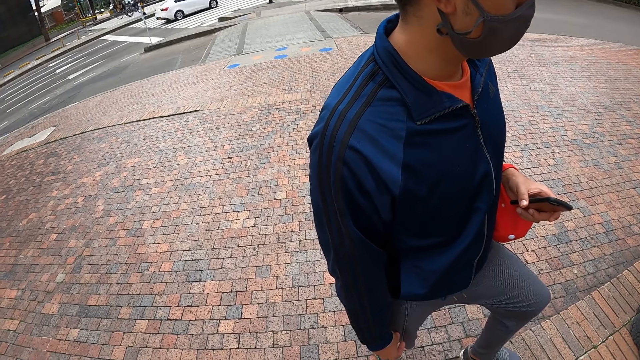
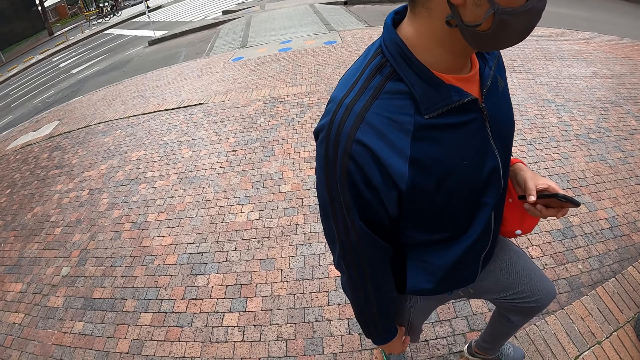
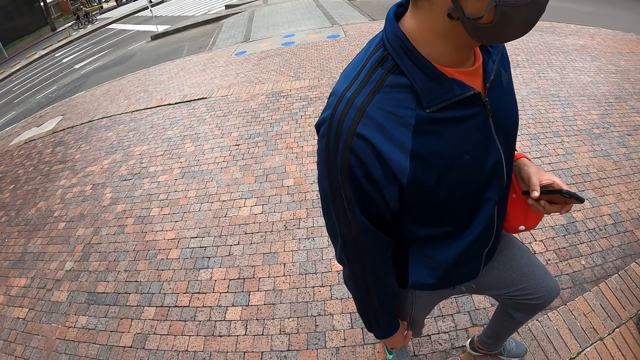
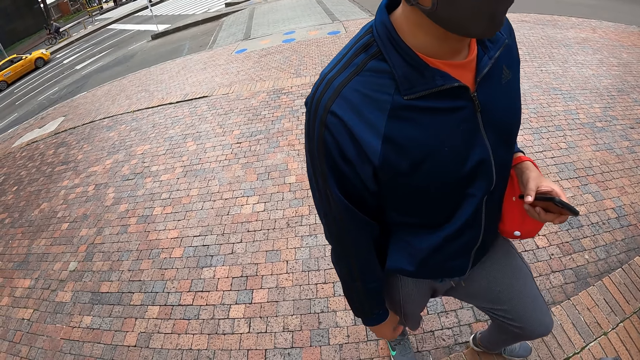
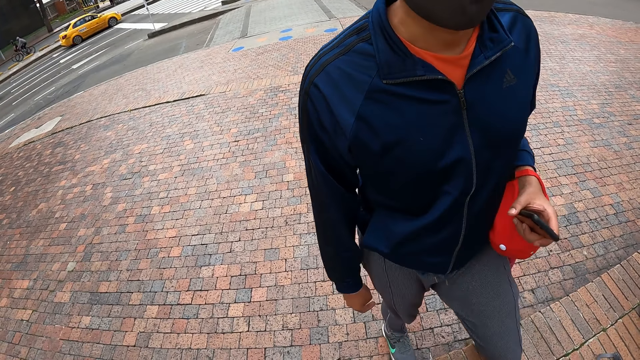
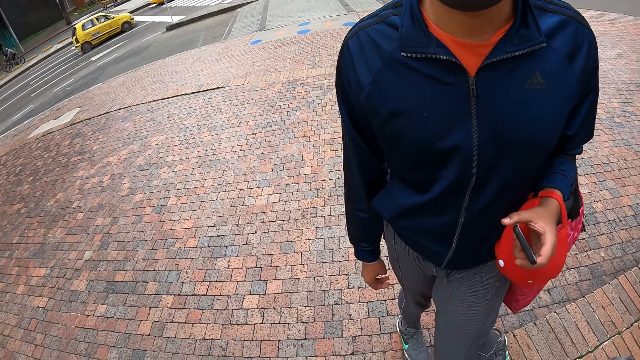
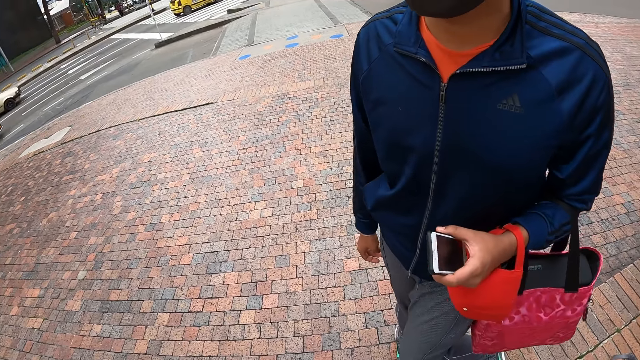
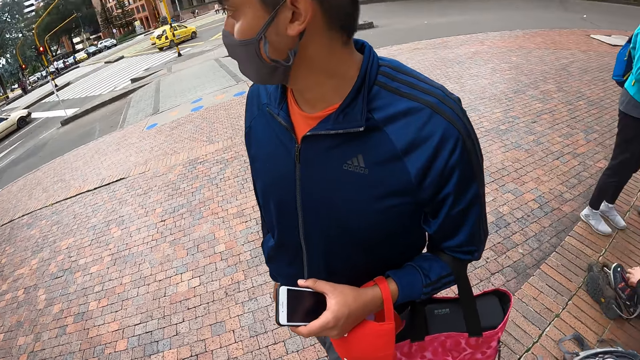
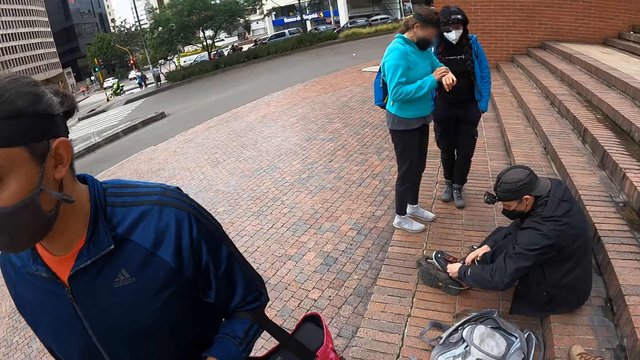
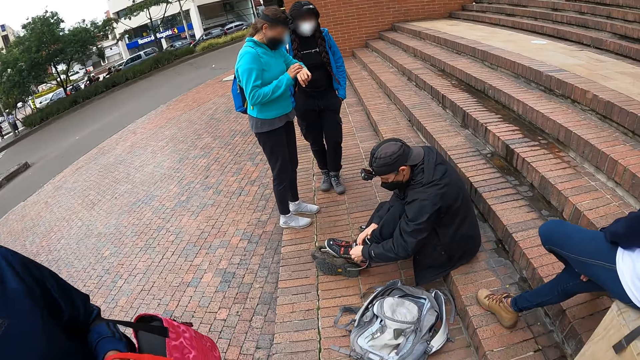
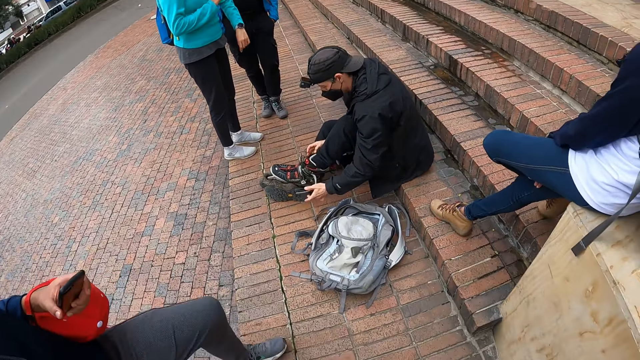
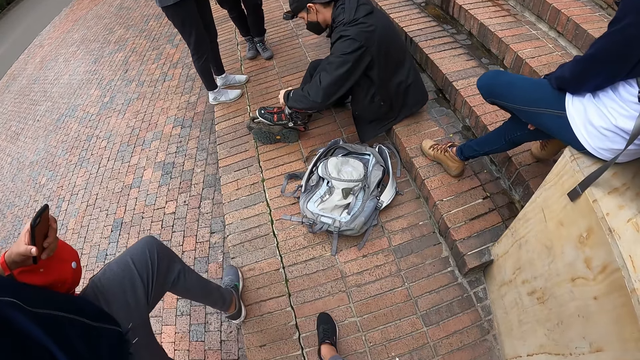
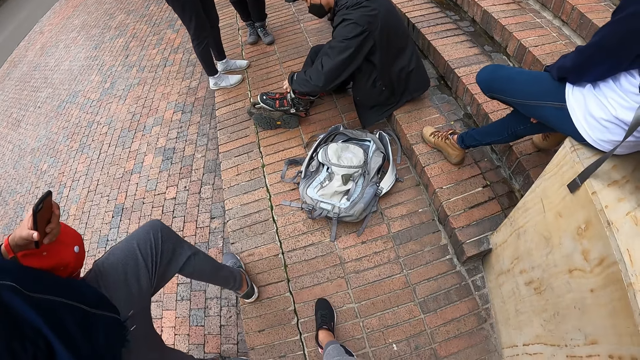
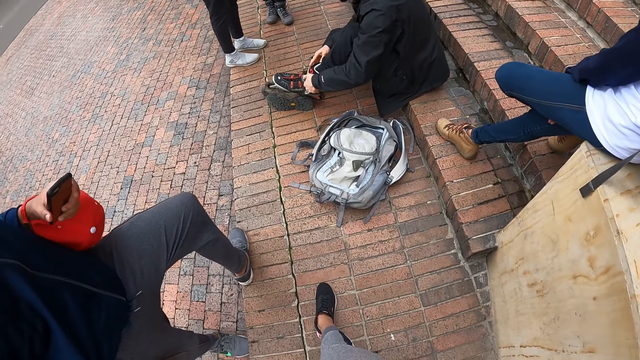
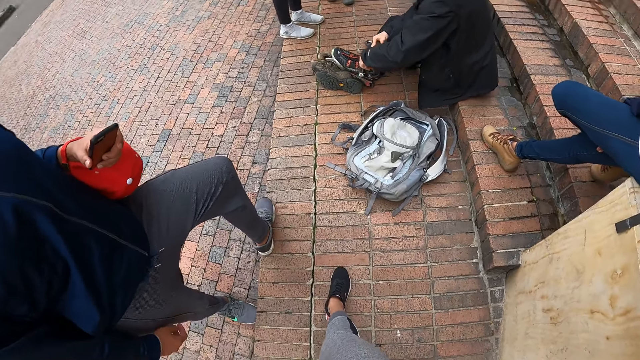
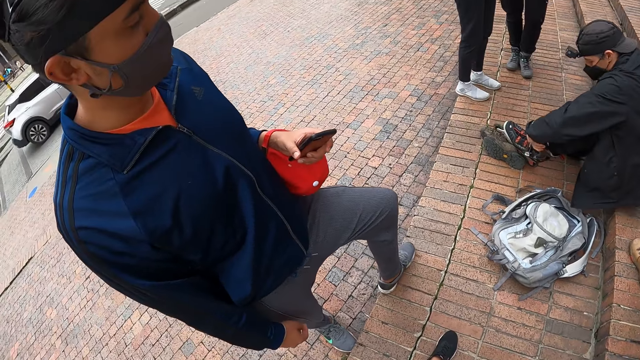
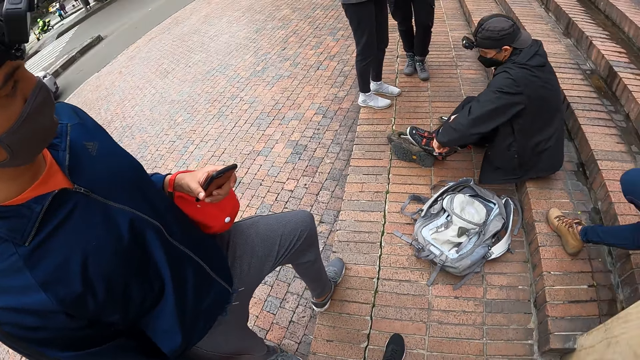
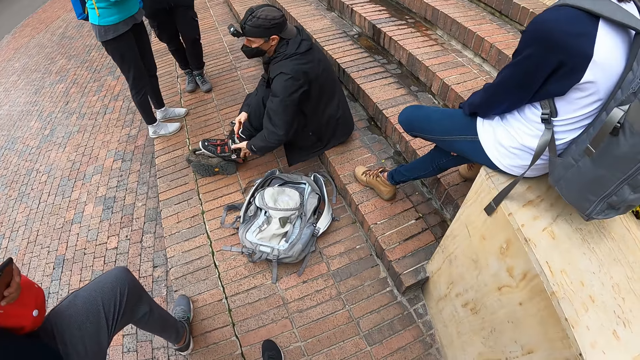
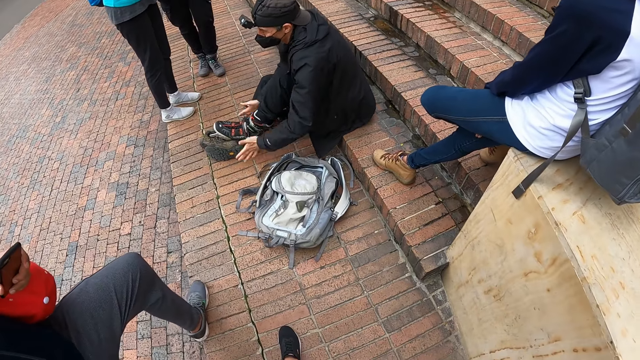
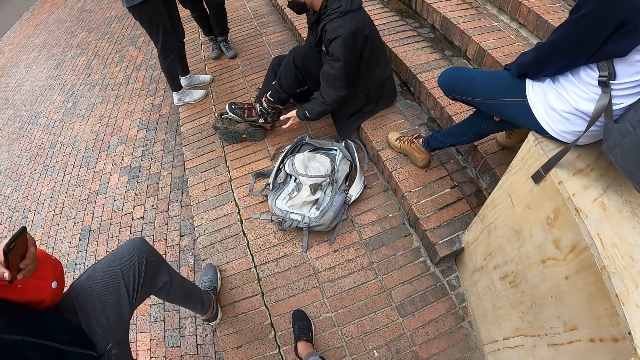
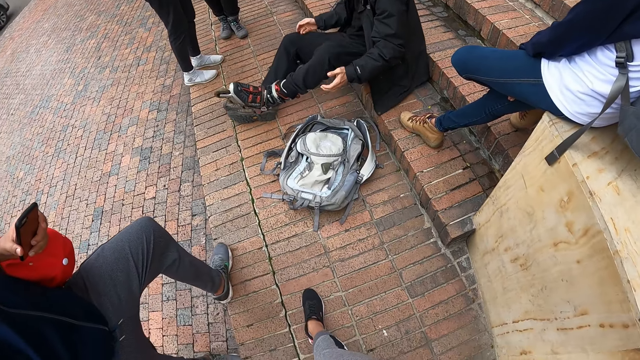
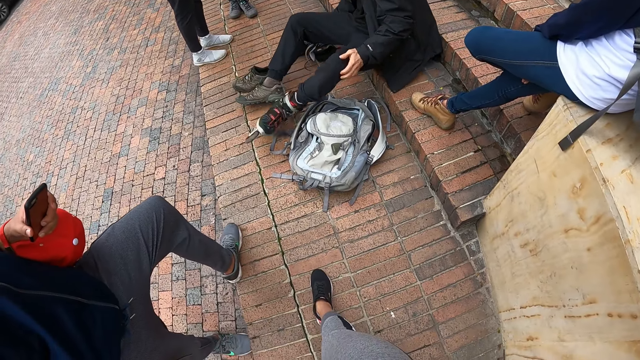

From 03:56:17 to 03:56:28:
A man turns. The camera wearer looks at the man.

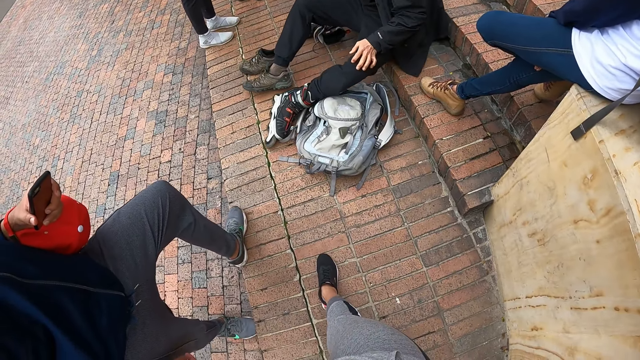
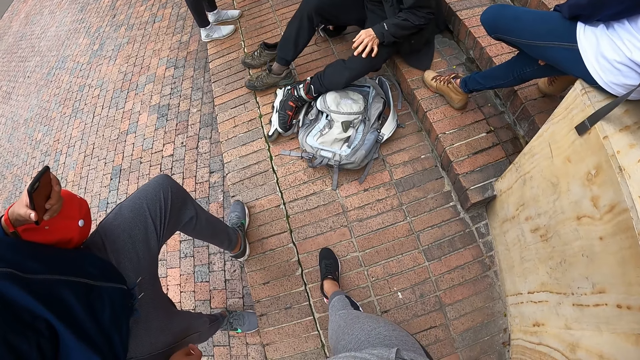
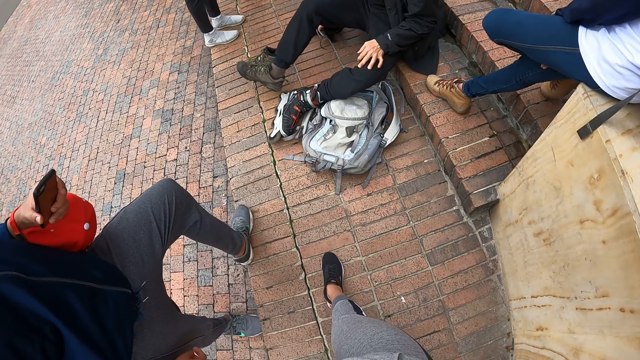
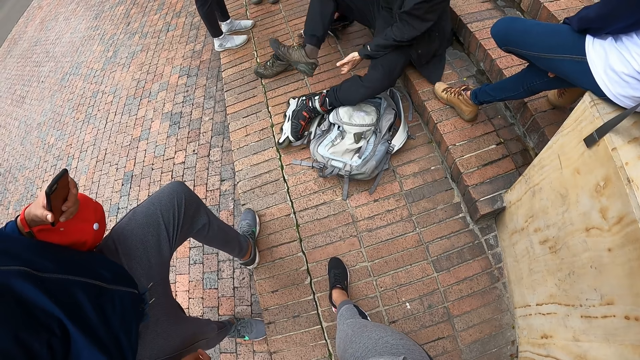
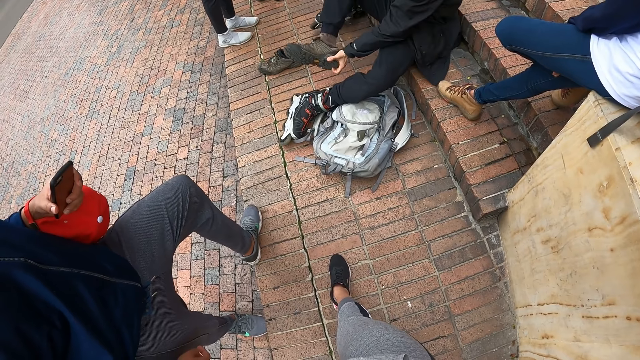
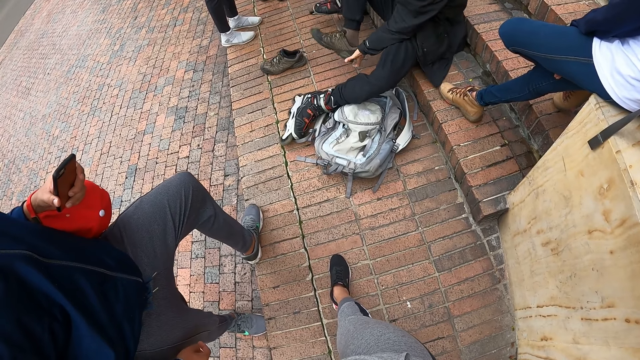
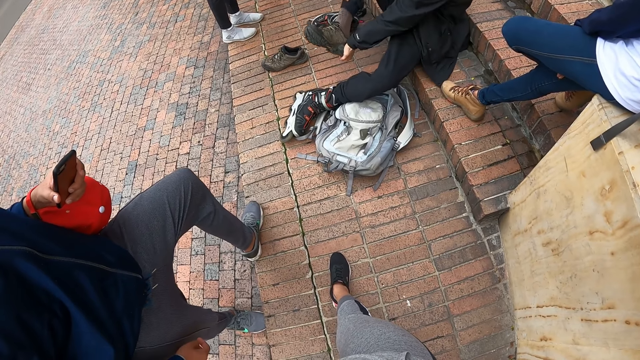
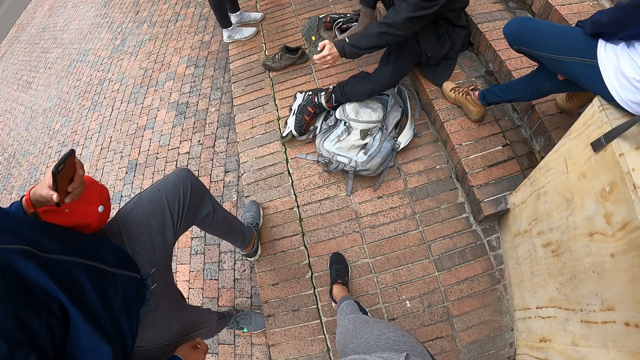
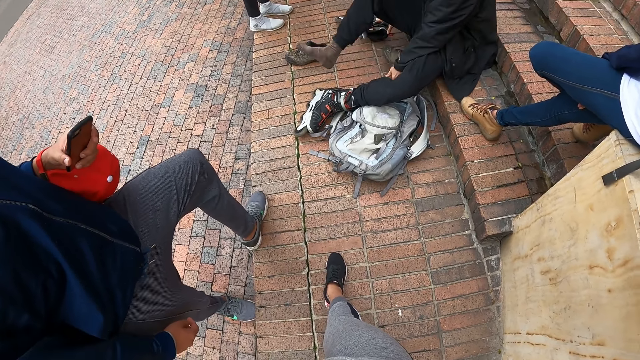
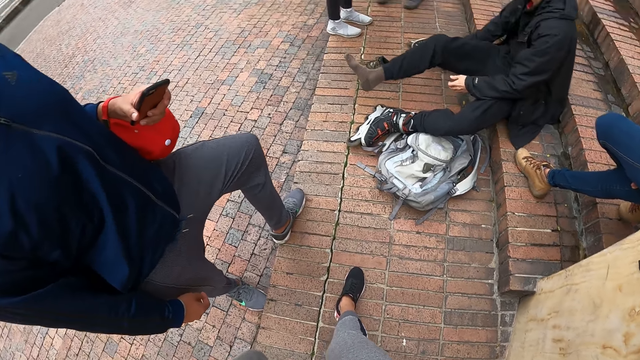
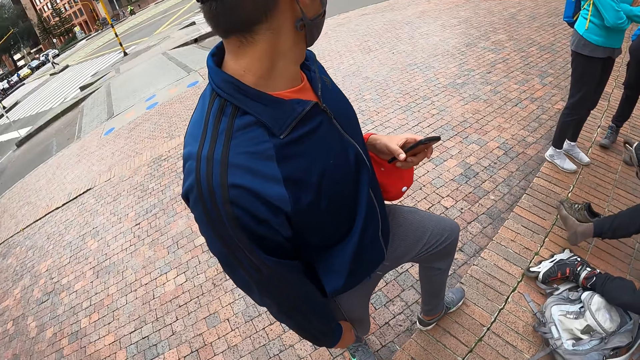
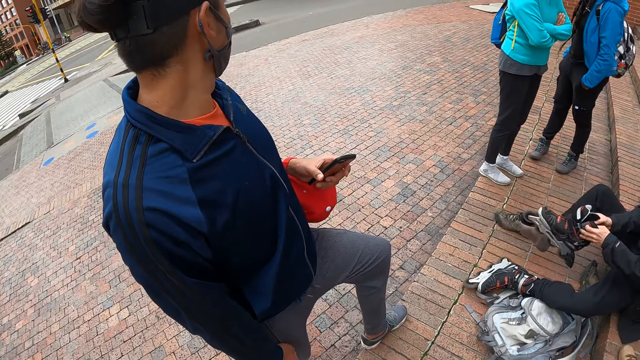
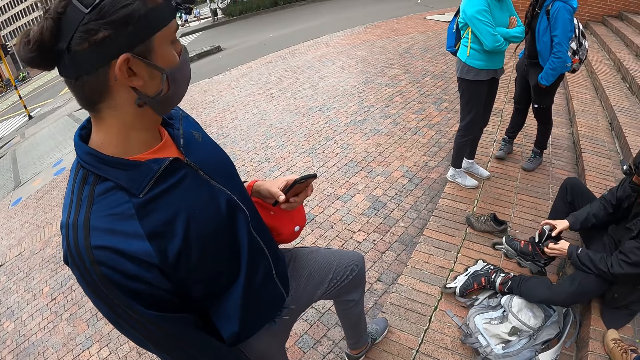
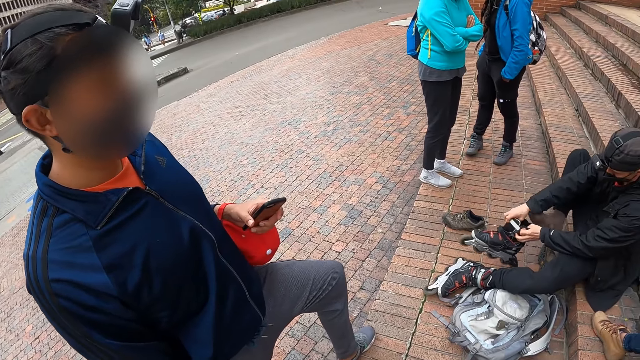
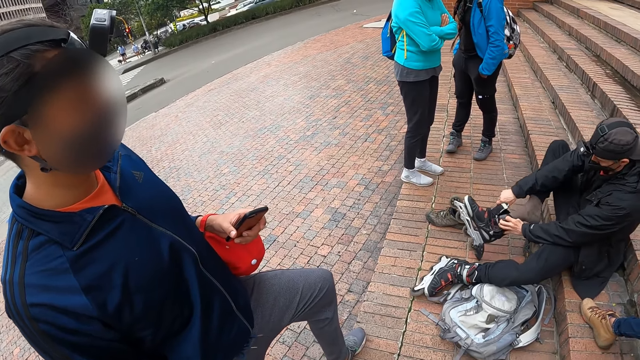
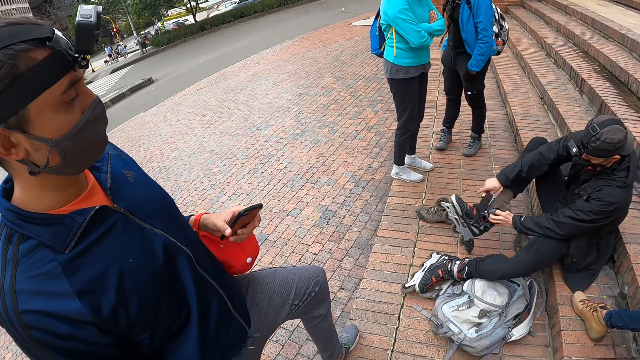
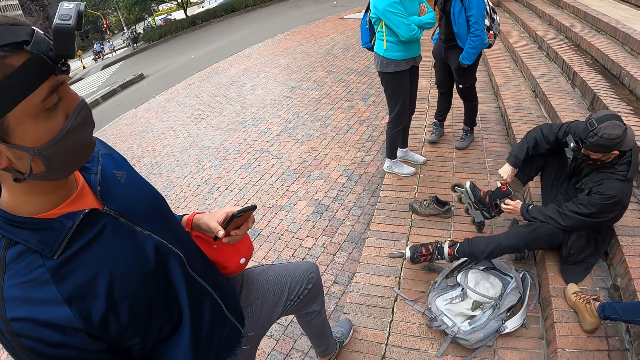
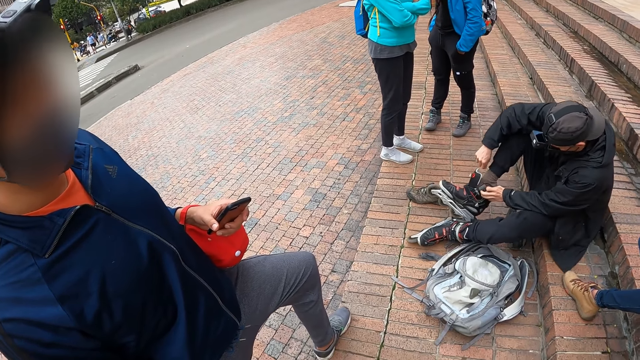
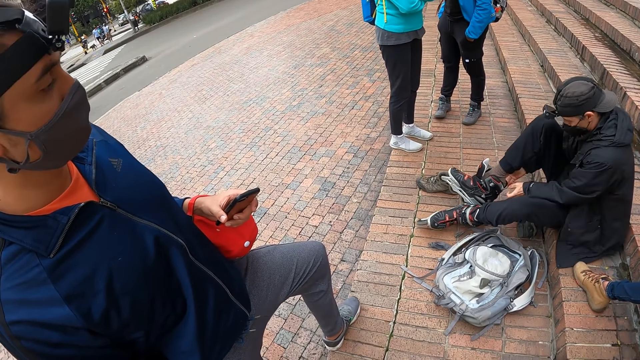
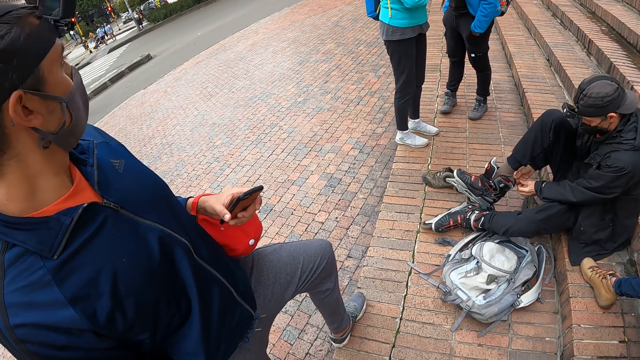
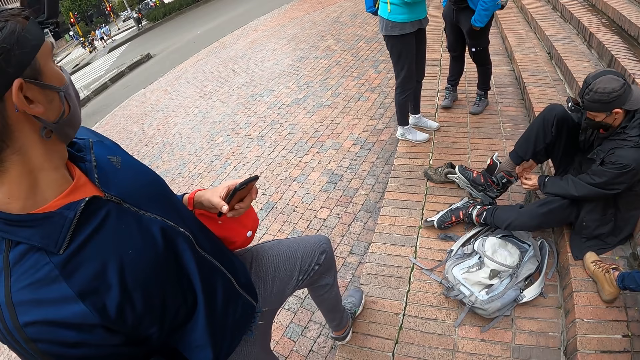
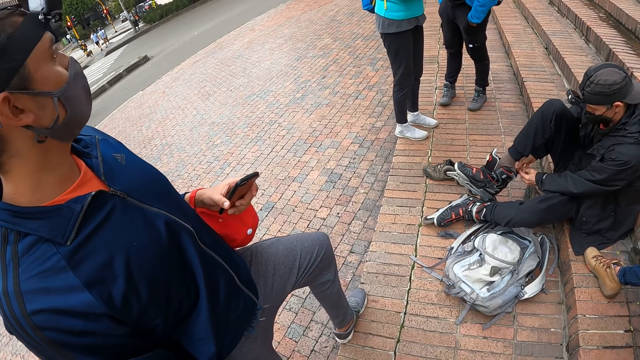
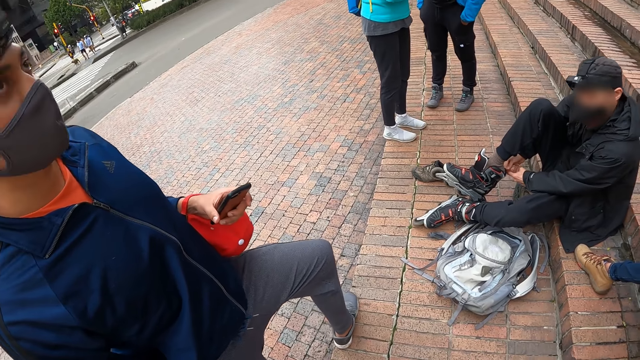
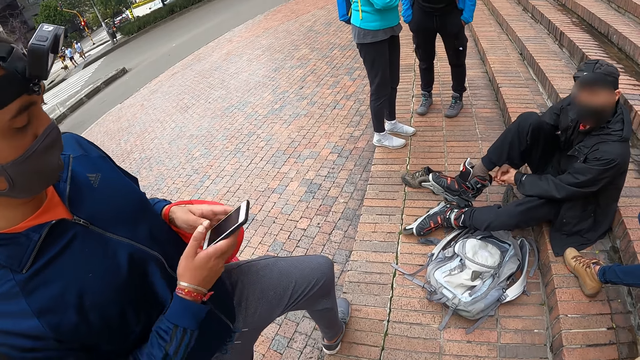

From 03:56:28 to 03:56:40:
A man removes a shoe on his right leg with his left hand. The man drops the shoe on the ground with his left hand, picks up the skating shoe from the ground with his right hand, and holds the skating shoe with both hands. The man wears the skating shoe on his right leg with both hands.
